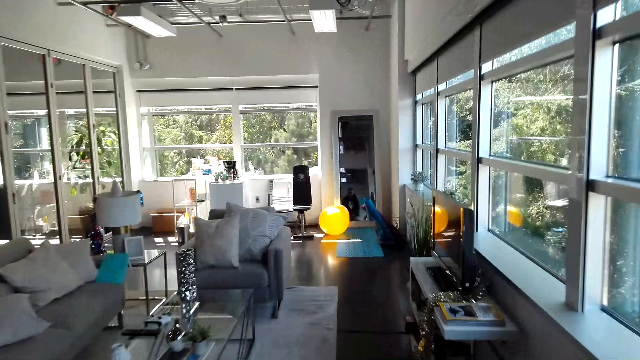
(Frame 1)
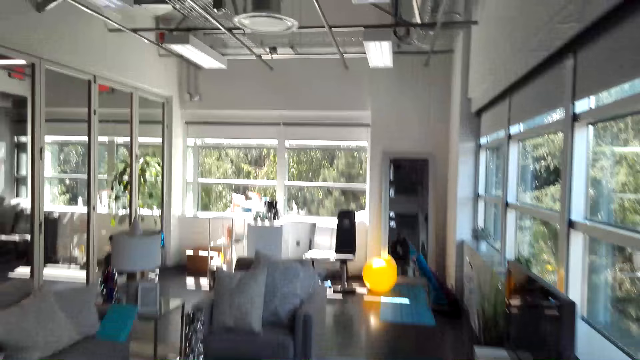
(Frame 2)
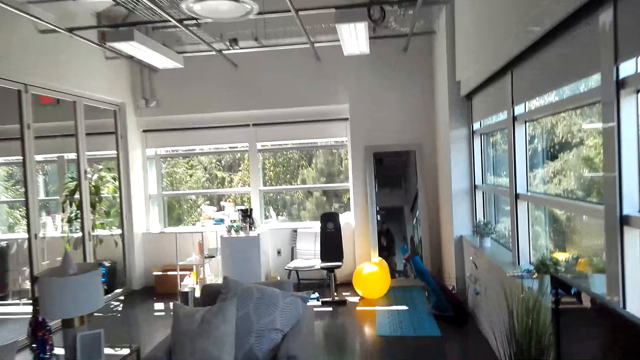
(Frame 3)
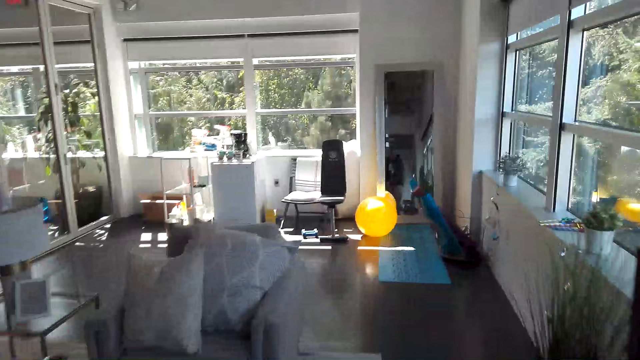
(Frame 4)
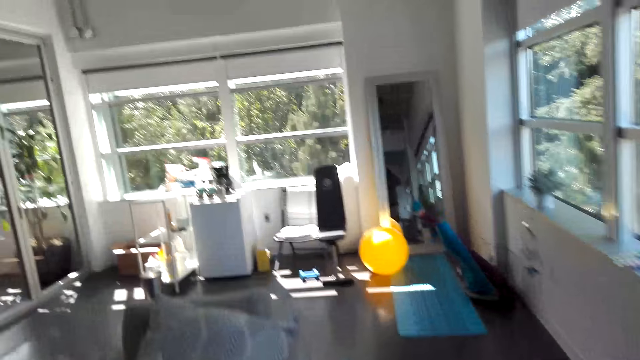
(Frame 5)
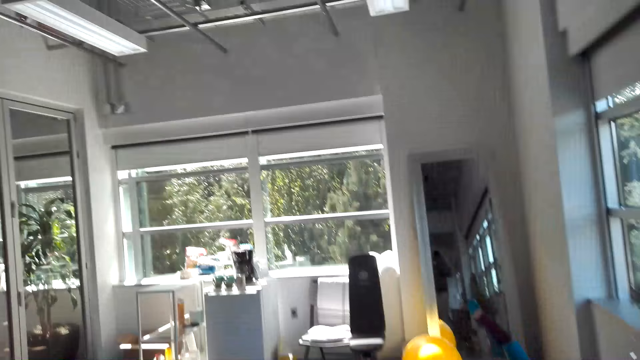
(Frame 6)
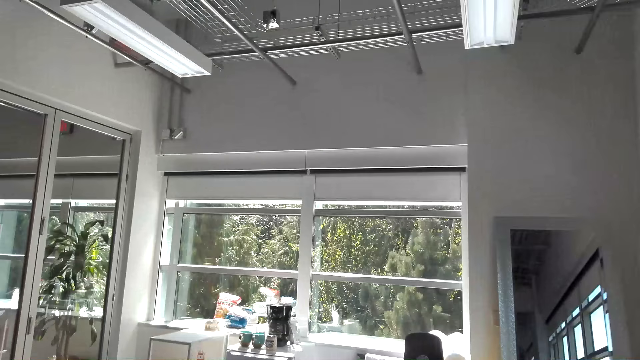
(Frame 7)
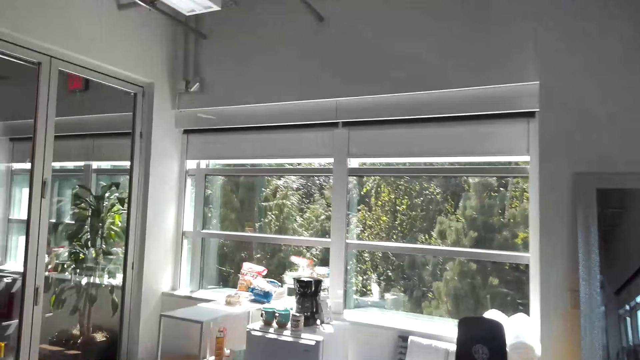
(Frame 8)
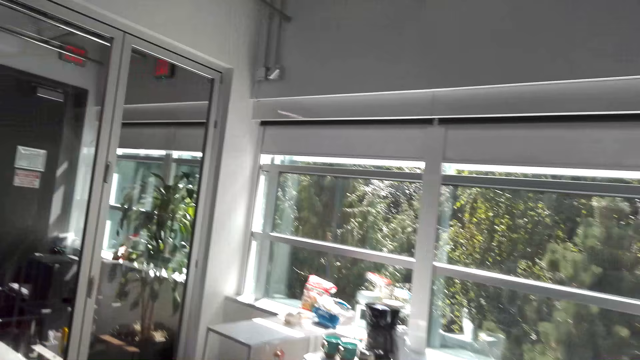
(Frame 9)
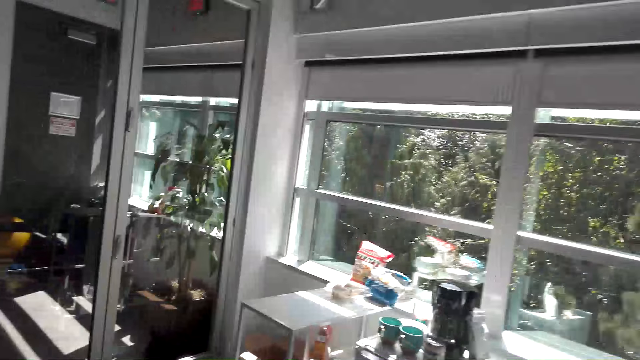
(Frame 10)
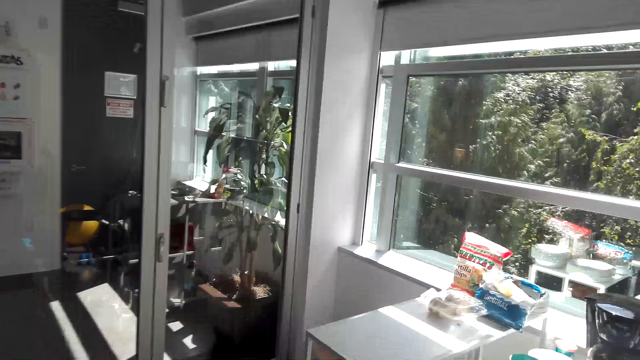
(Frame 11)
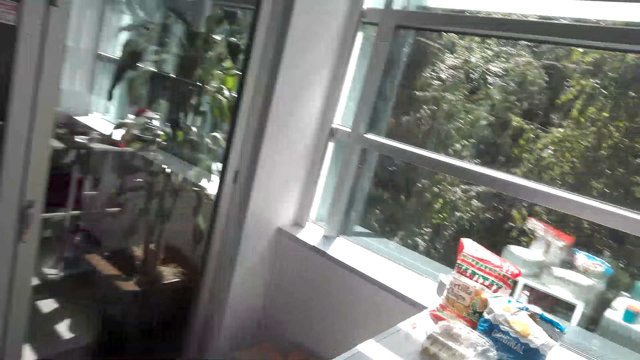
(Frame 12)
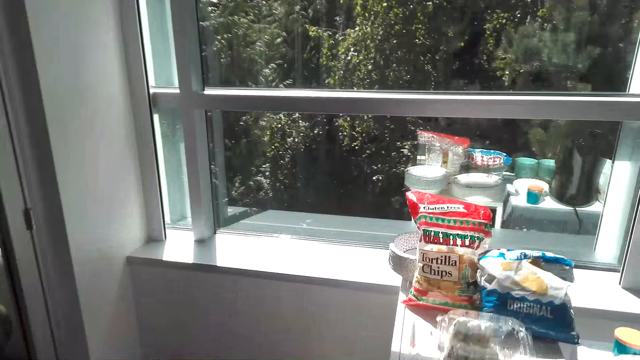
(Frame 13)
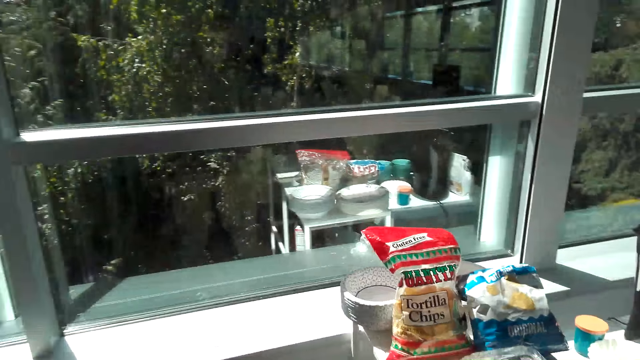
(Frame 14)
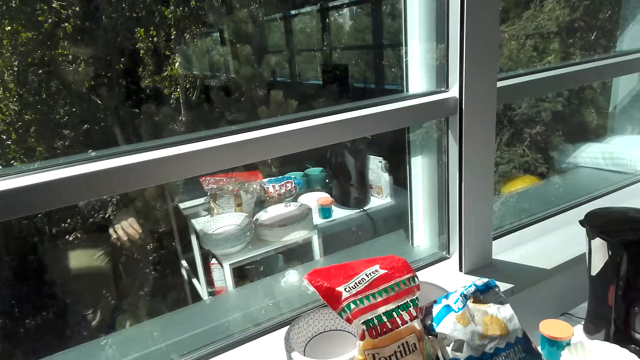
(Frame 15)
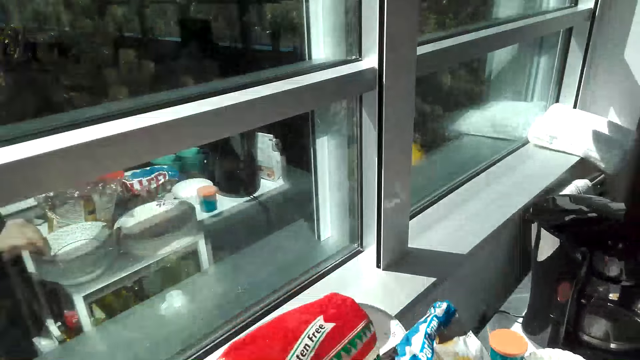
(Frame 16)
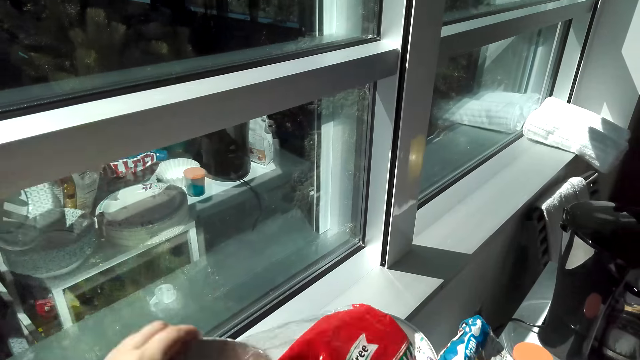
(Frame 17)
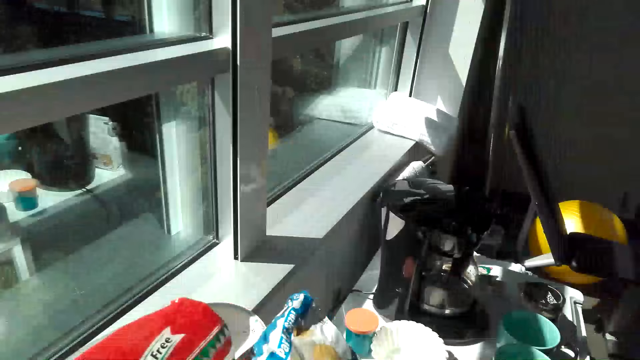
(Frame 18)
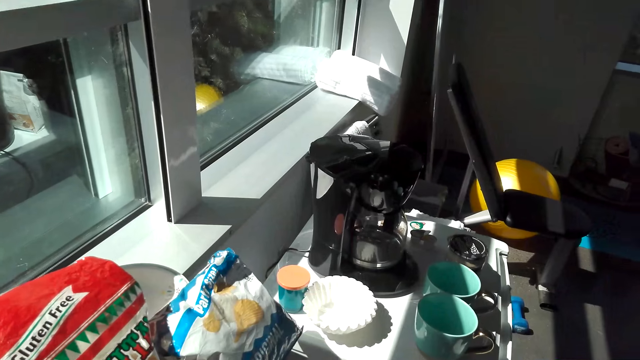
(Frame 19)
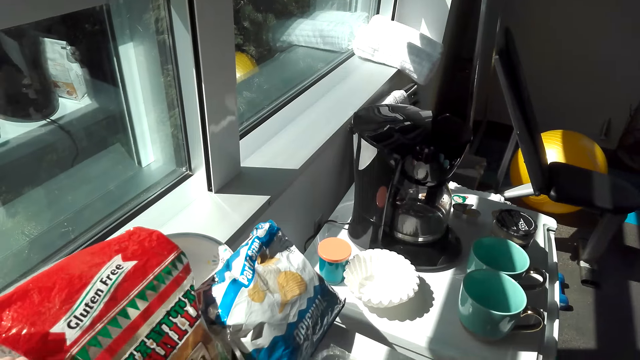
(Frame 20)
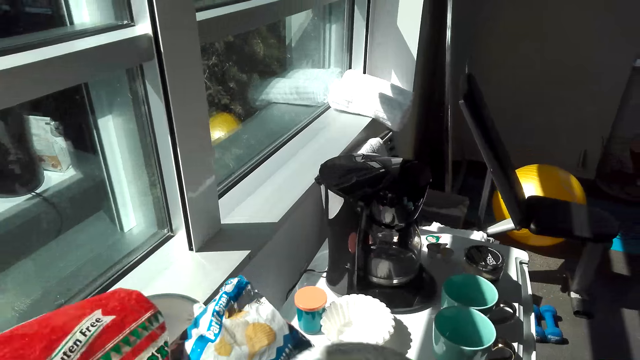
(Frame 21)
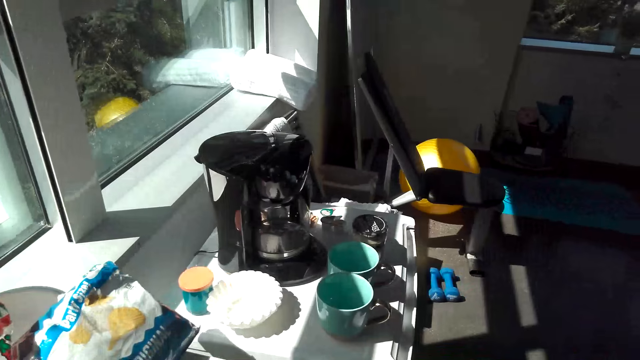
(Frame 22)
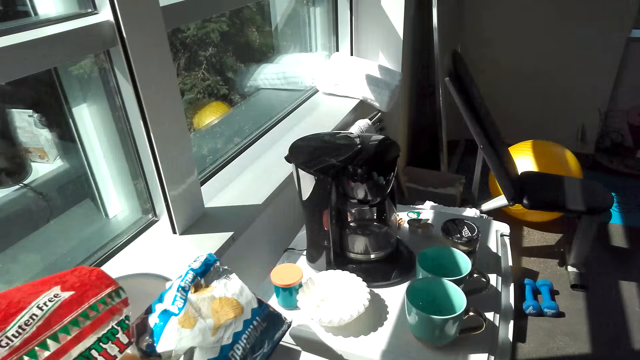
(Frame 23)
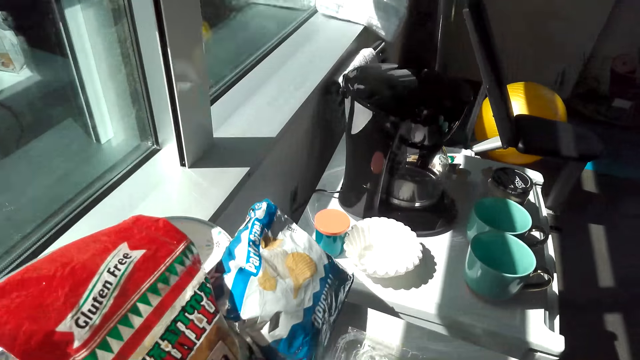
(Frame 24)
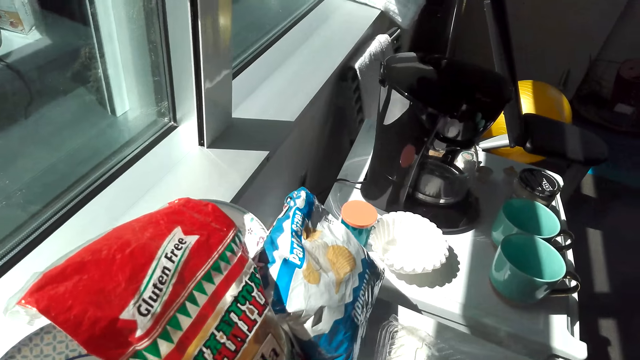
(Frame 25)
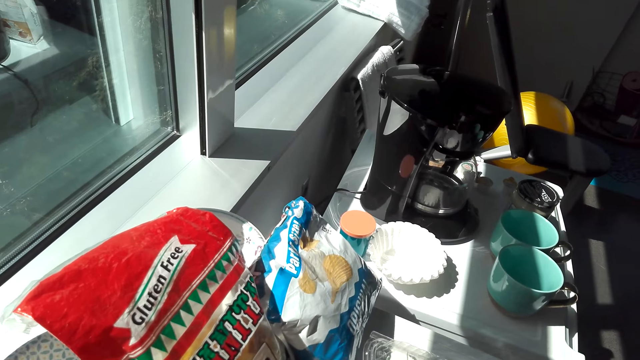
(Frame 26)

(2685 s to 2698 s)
The camera wearer picks up the plate from the table. They put the plate on the table.

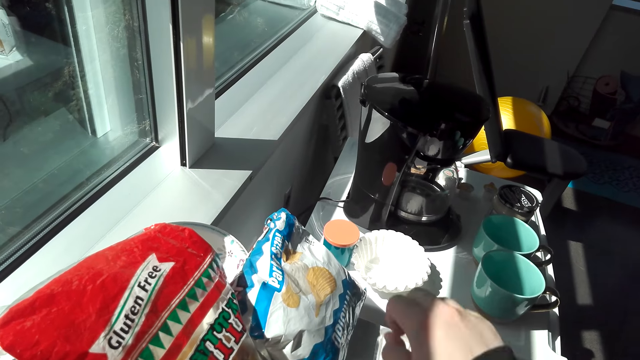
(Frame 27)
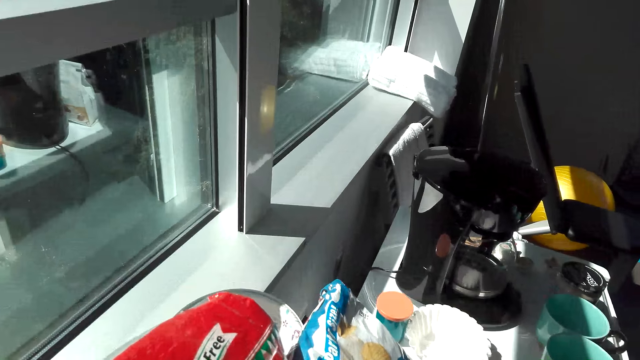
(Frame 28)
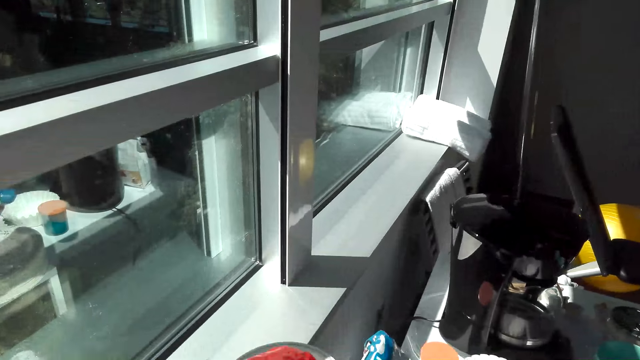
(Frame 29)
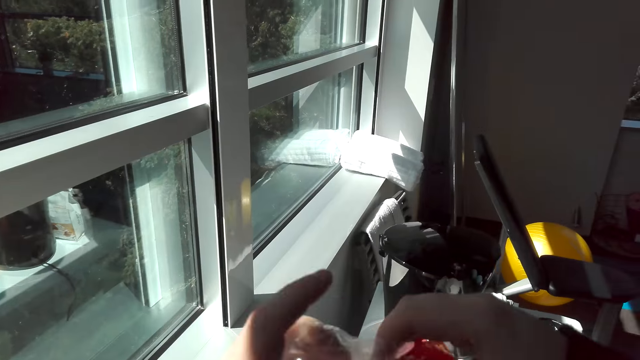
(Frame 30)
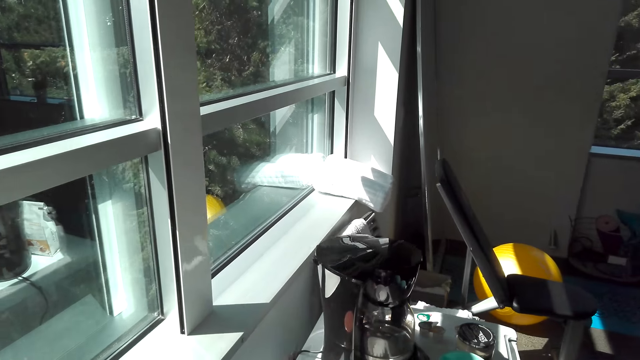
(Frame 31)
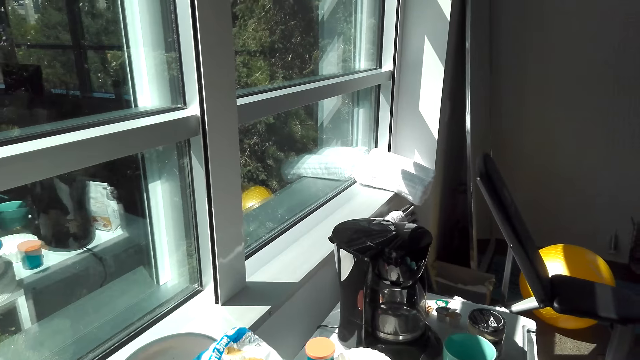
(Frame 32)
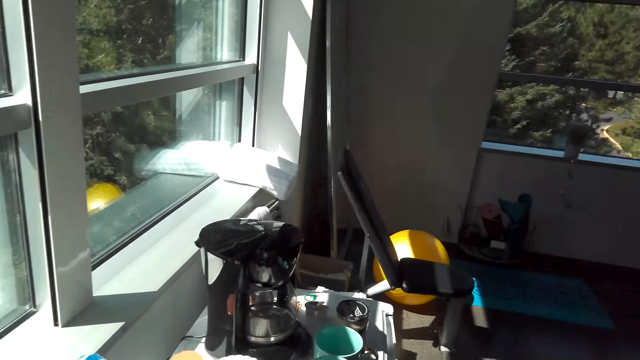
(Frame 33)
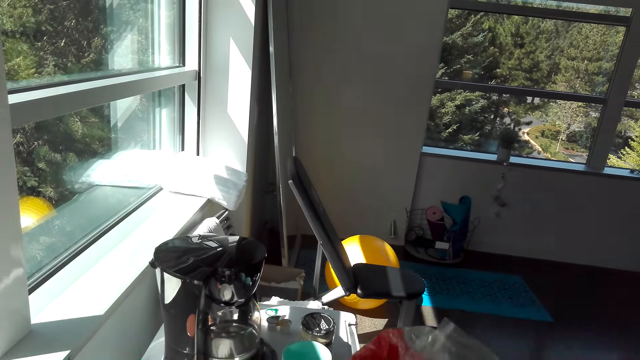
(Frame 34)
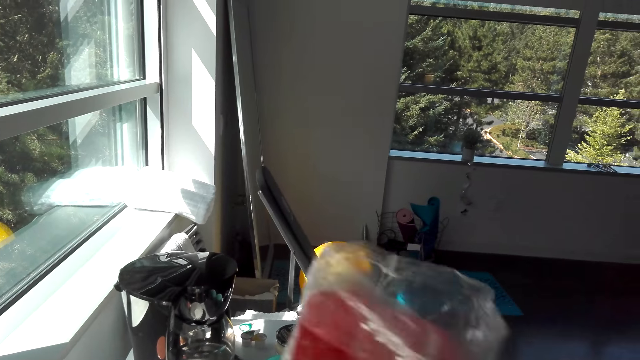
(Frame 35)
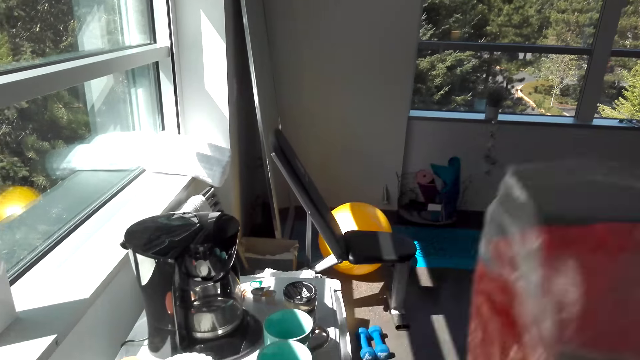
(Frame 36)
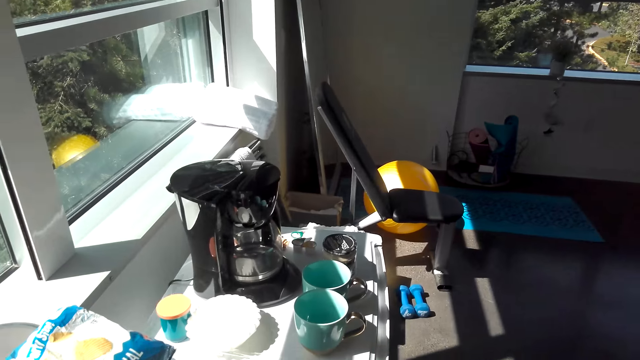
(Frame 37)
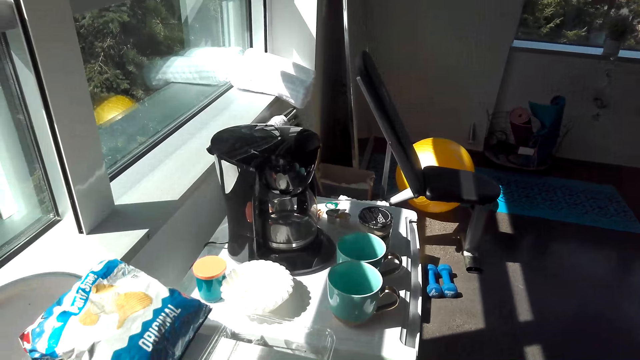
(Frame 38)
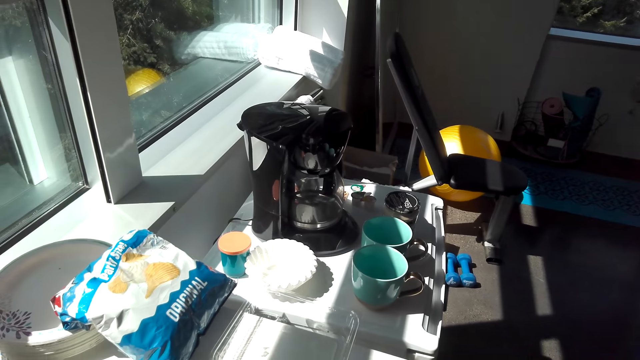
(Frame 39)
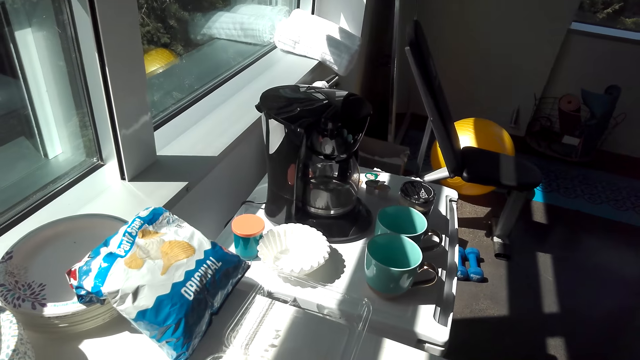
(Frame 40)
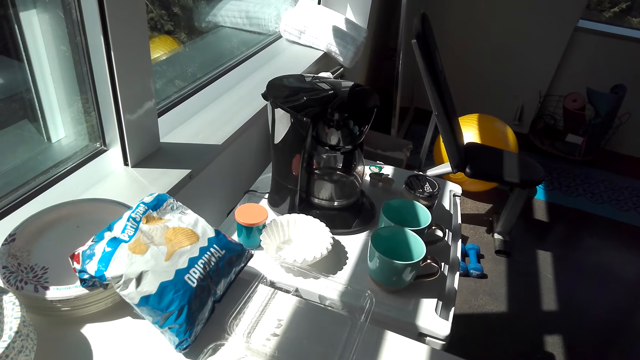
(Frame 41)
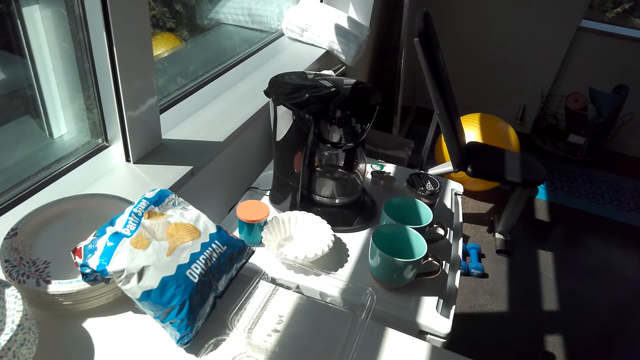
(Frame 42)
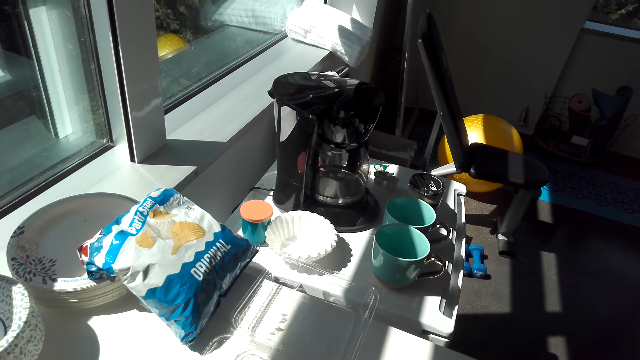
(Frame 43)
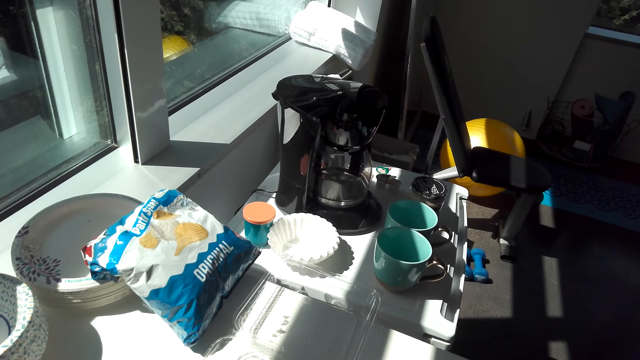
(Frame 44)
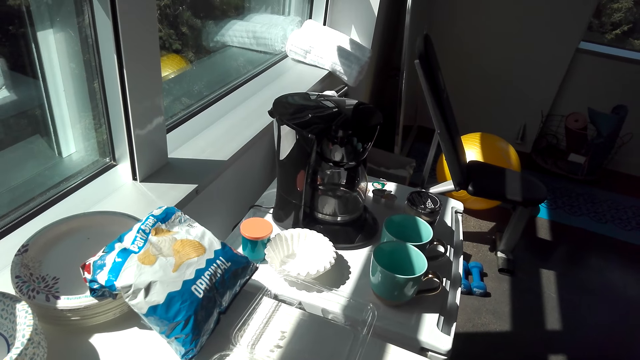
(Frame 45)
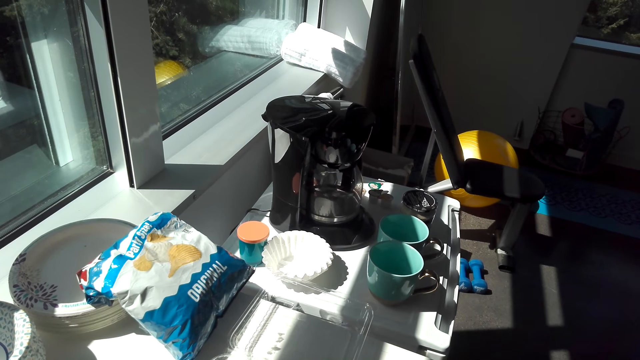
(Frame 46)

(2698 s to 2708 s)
The camera wearer picks up the nylon paper bag from the table. They pour the tortilla chips in the plates.
